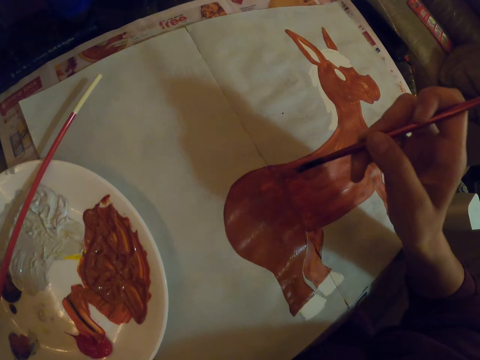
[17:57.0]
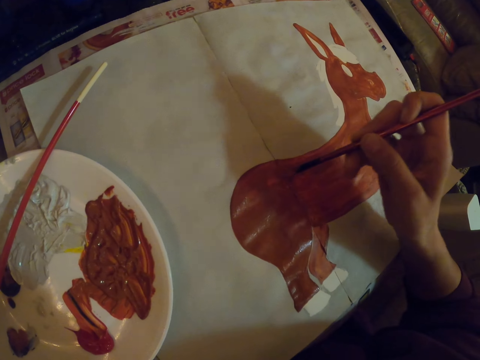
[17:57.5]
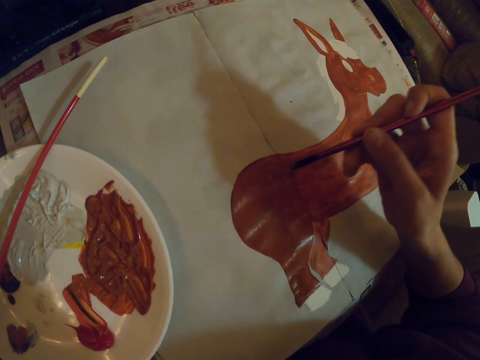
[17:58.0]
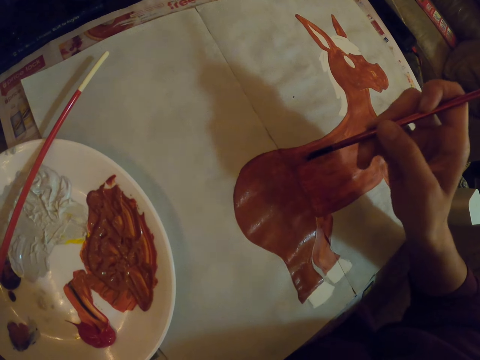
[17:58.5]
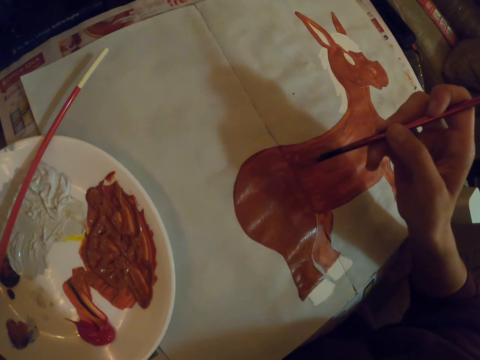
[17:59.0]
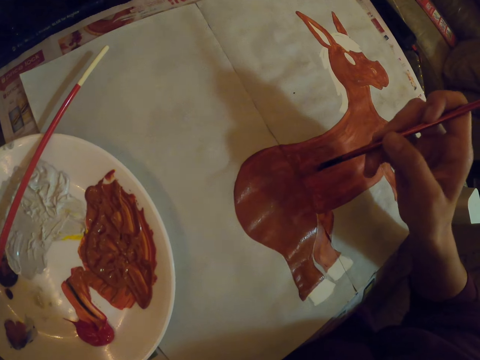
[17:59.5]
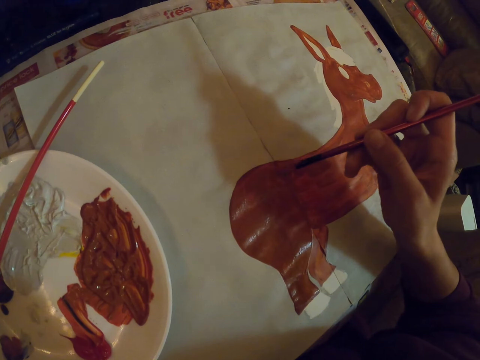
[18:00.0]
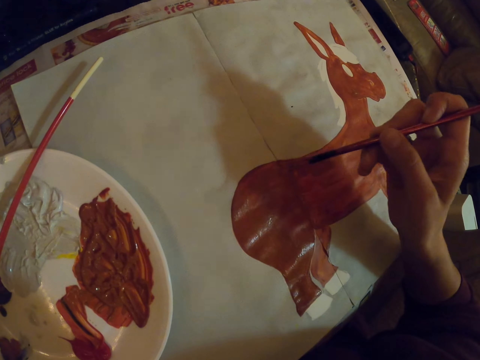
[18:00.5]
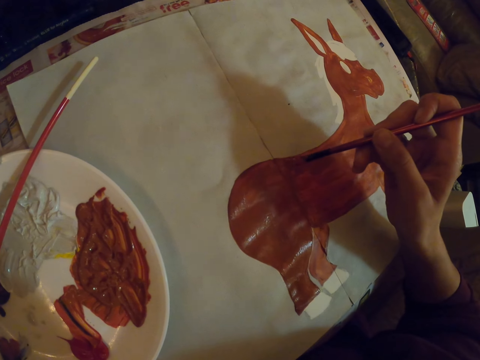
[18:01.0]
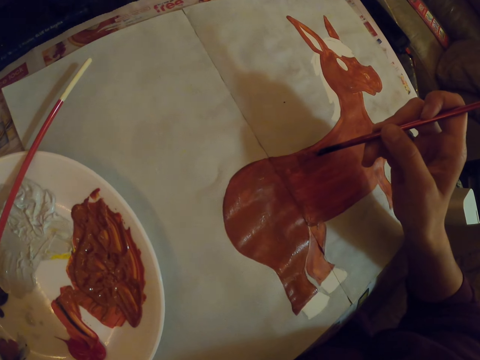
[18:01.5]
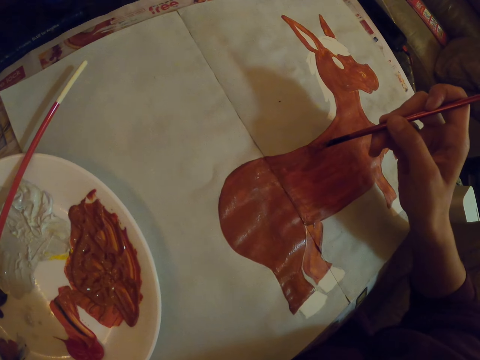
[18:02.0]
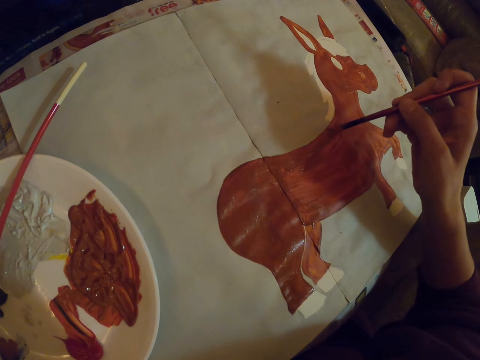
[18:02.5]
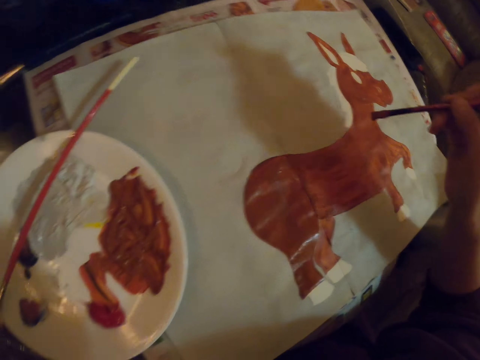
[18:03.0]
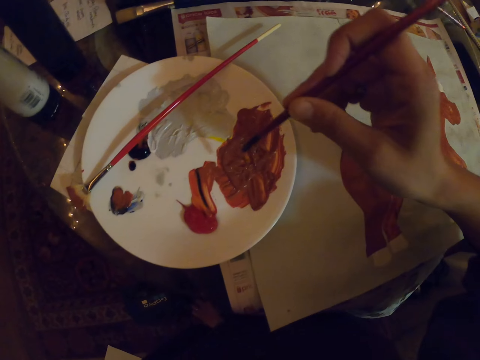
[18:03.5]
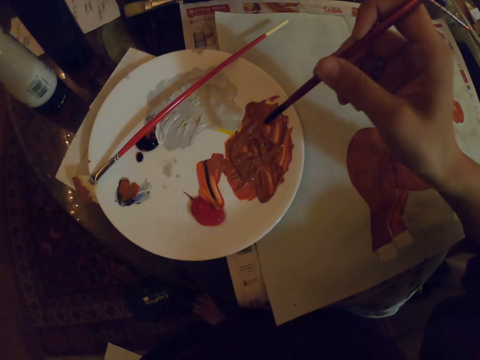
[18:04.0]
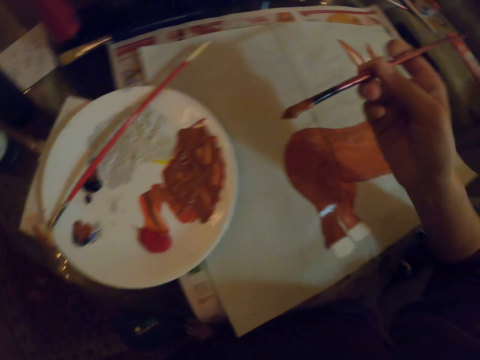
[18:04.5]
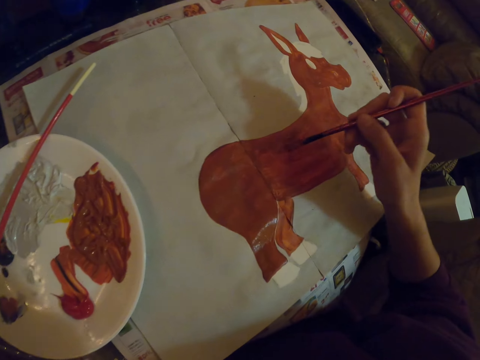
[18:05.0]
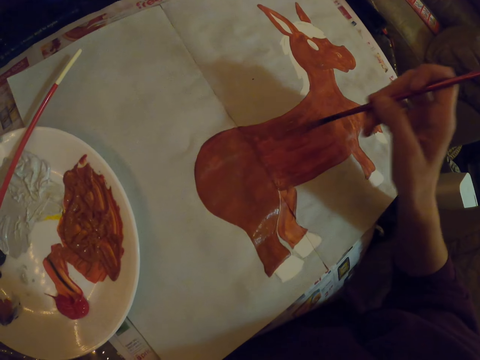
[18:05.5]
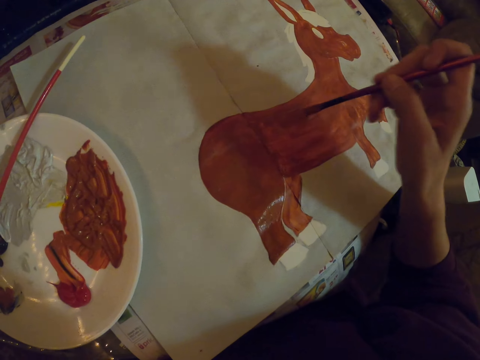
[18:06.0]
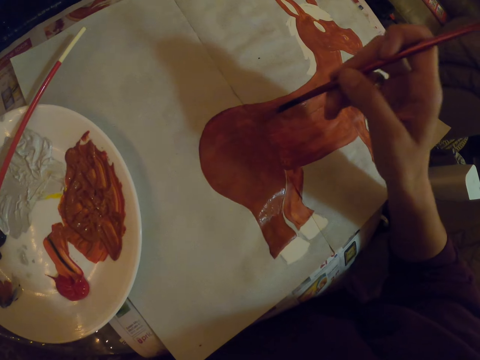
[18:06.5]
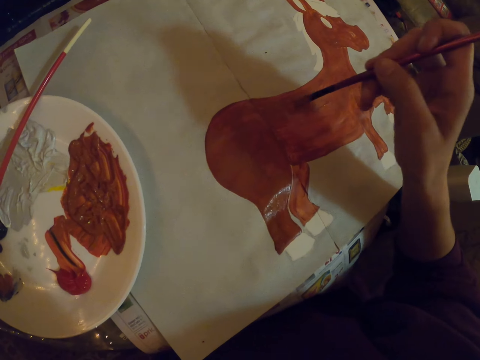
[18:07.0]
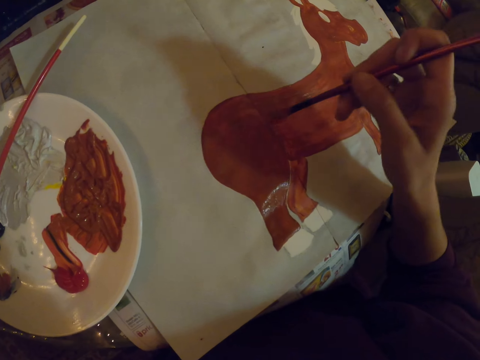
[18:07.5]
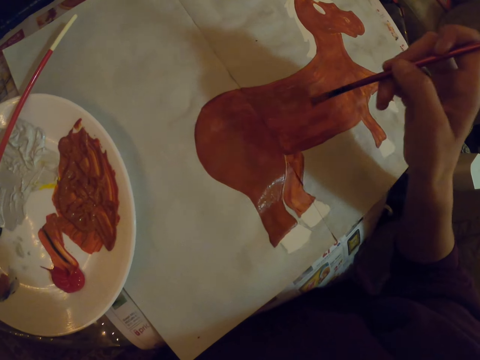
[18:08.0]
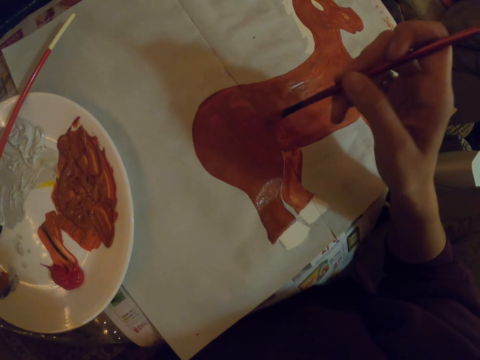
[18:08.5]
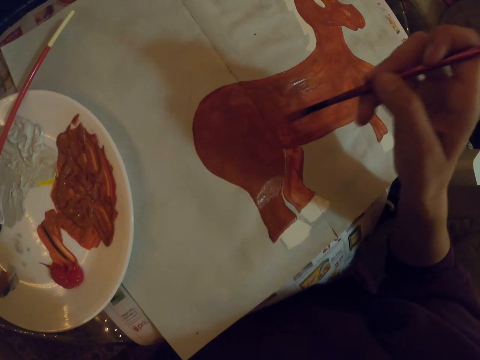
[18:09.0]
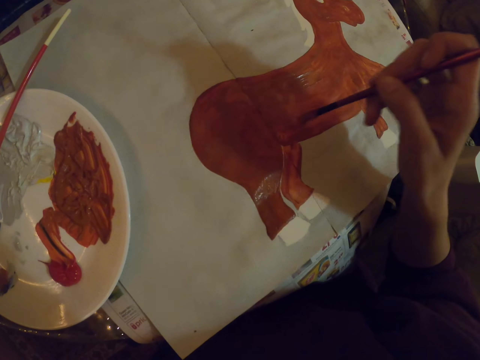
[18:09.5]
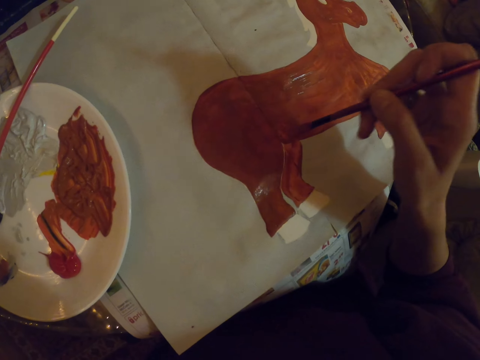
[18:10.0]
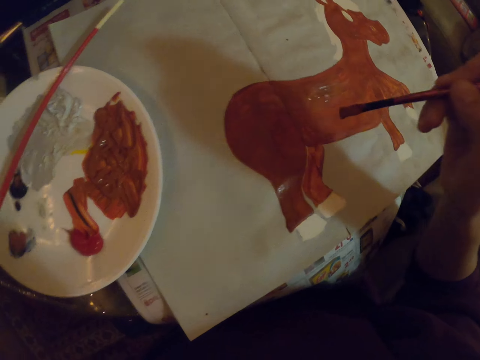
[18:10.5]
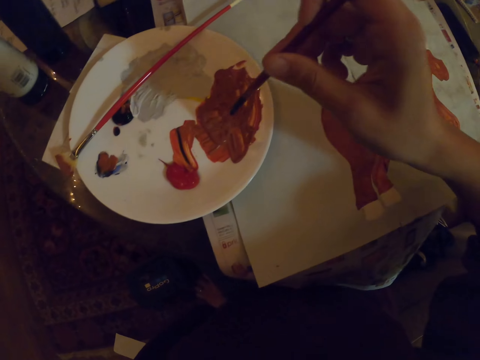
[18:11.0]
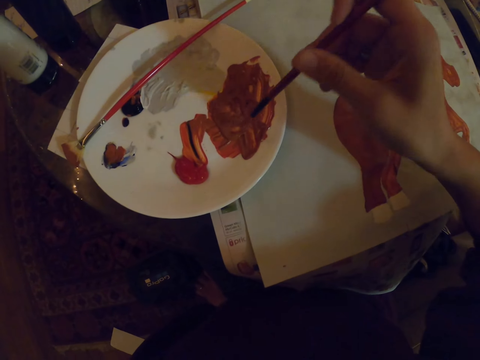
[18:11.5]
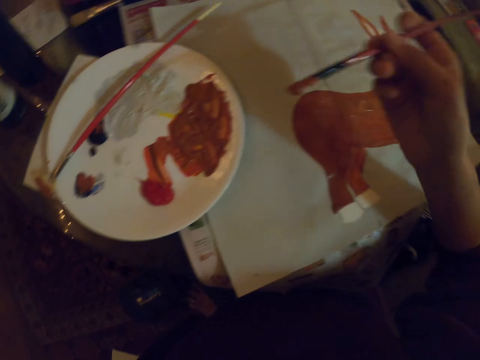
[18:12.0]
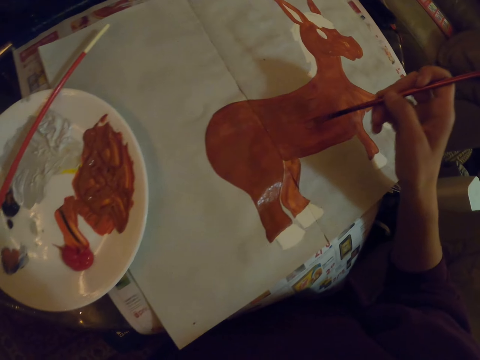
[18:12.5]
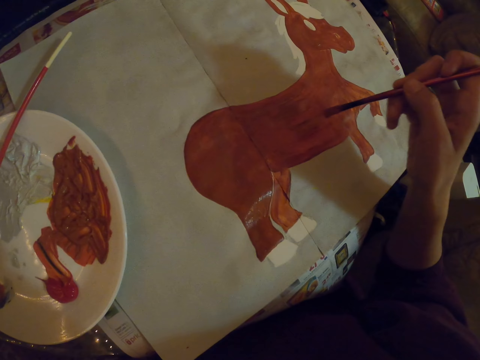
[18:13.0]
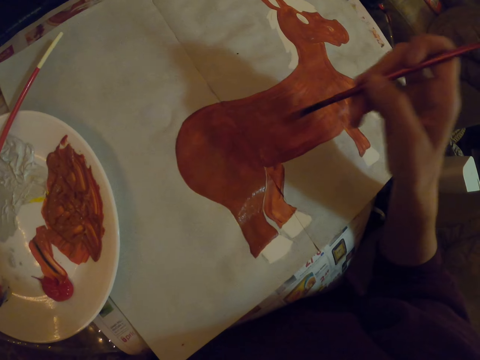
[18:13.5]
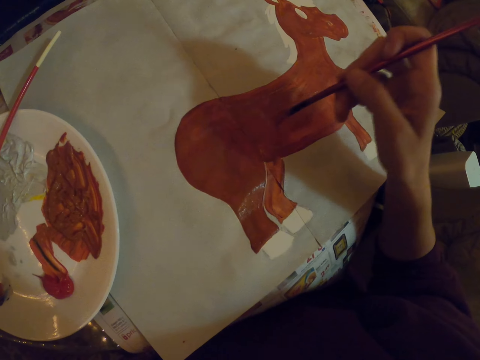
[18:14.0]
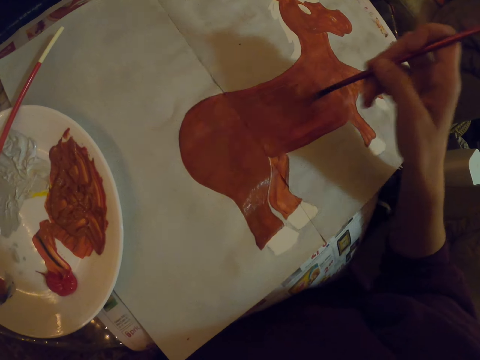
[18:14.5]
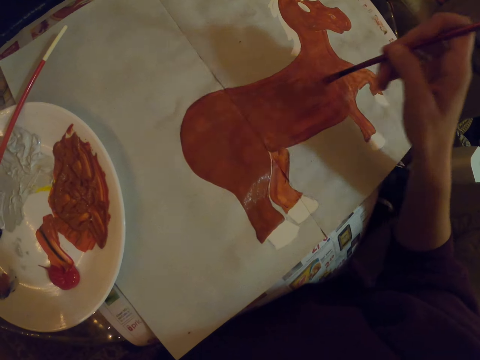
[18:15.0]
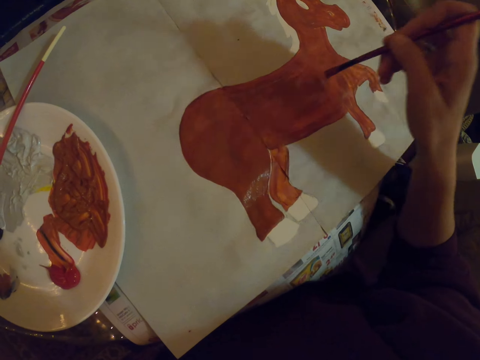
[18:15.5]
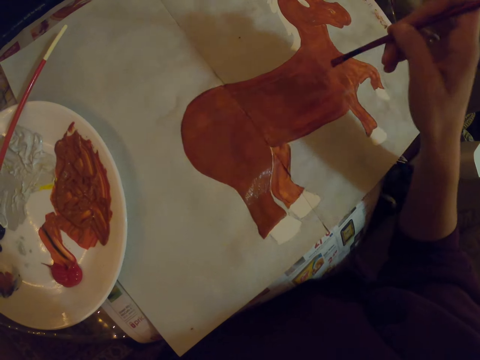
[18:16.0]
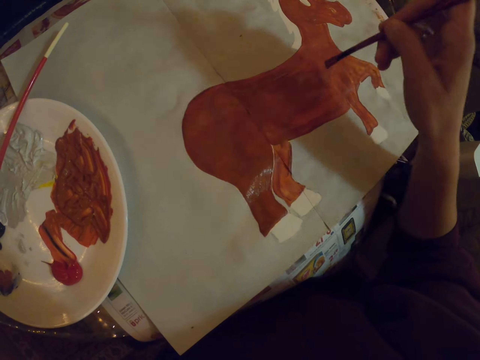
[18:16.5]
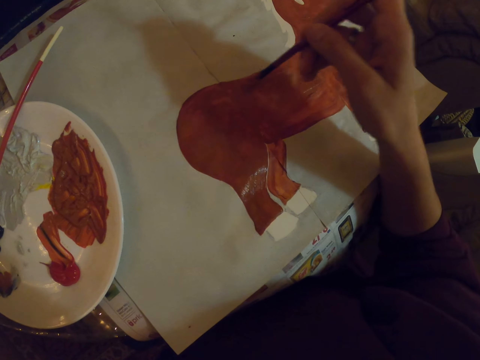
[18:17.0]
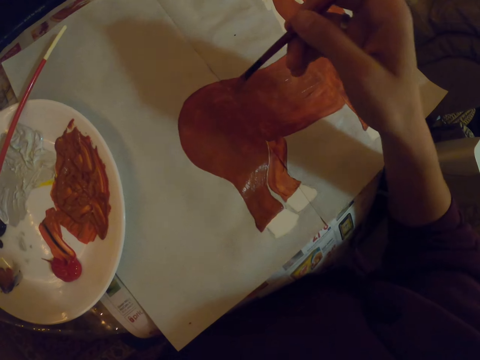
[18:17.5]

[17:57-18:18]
The camera wearer dips the paint brush in the paint. They paint on a paper with the paint brush. They dip the paint brush in the paint and paint on the paper with the paint brush.

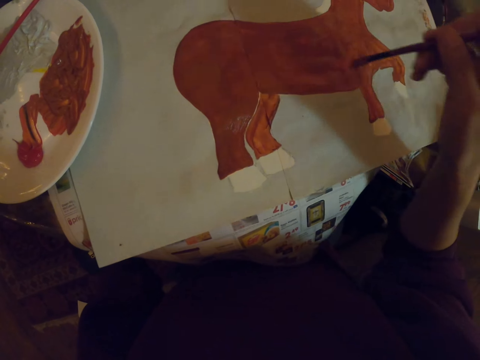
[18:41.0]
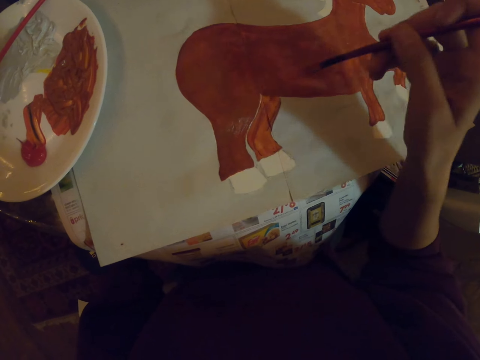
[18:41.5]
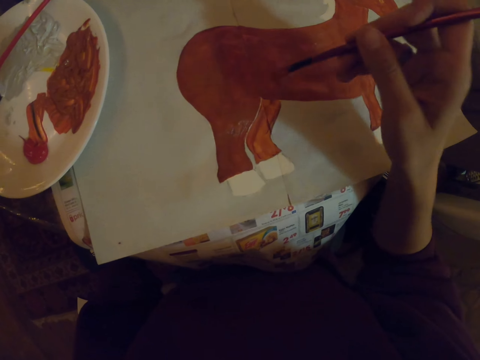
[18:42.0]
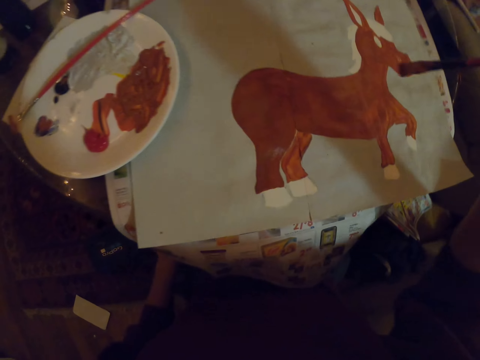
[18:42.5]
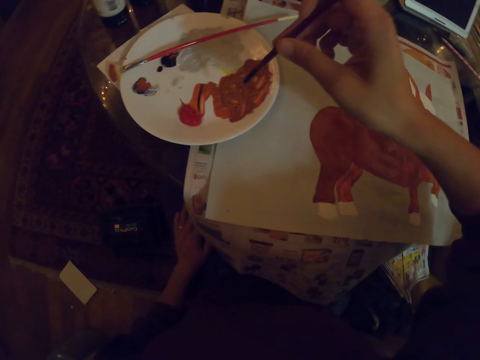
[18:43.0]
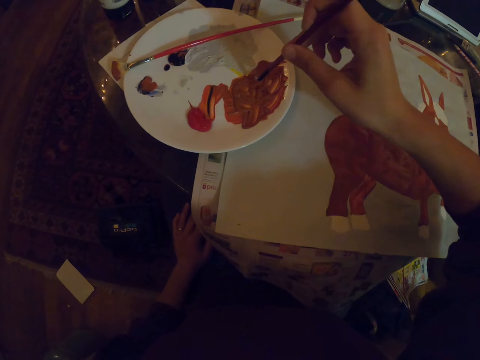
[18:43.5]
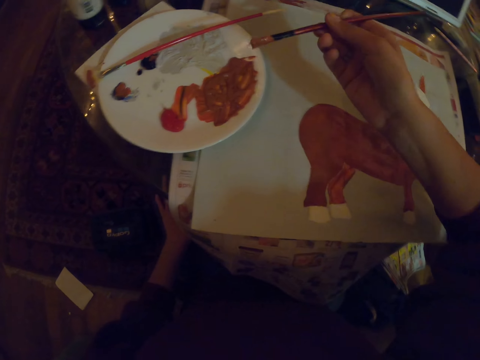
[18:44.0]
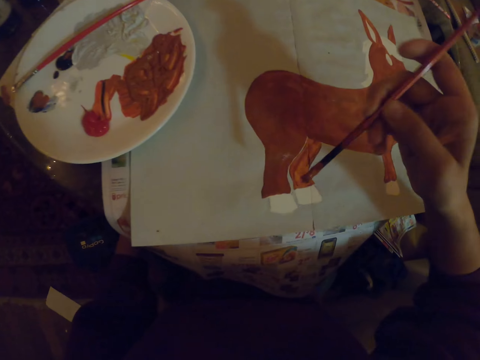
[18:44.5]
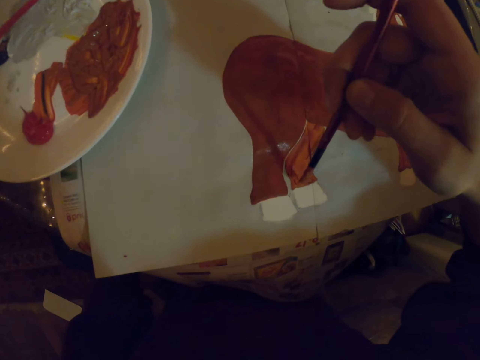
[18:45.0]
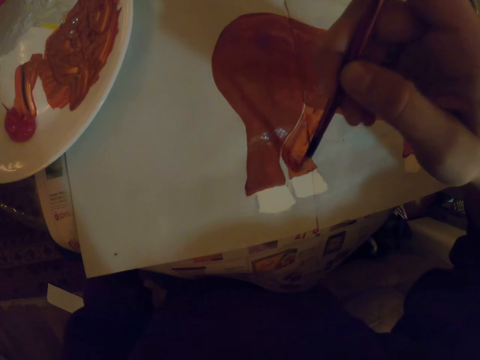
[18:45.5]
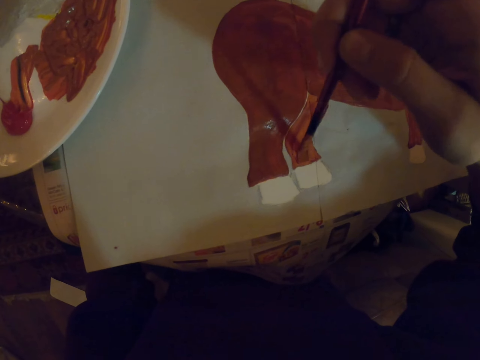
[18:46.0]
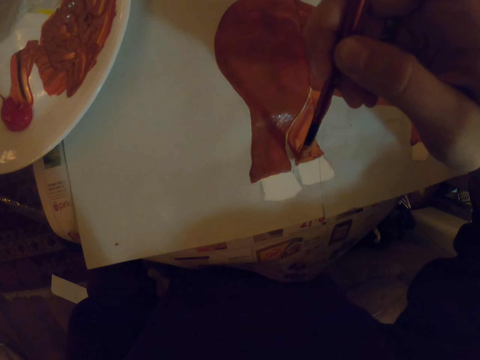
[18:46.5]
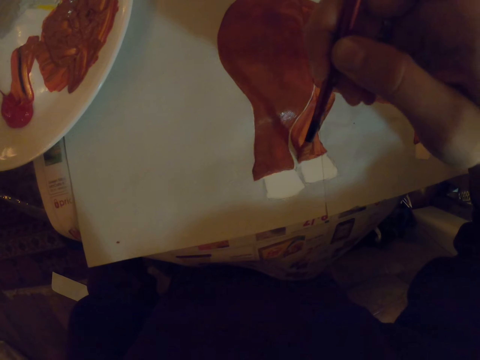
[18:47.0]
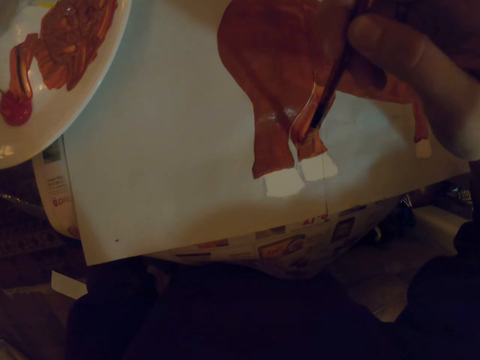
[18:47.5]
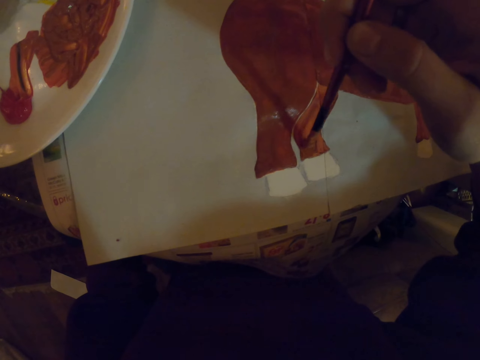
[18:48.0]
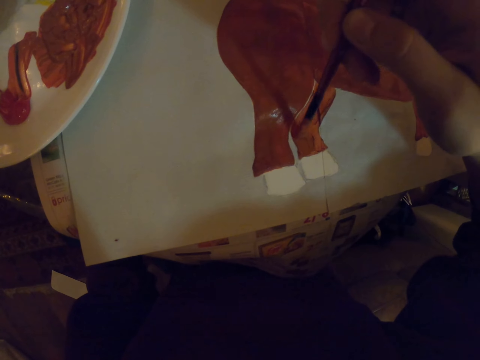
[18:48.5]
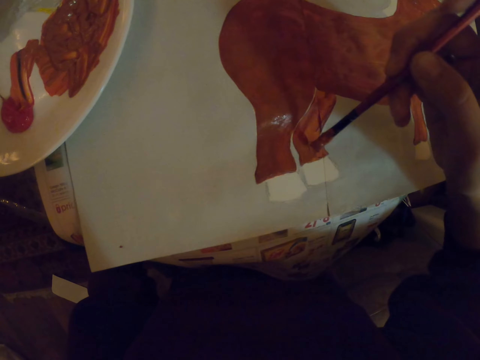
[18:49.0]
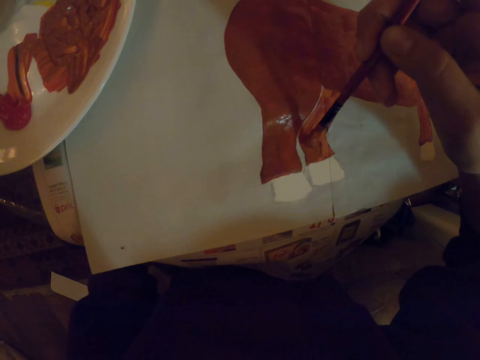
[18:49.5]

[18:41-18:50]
The camera wearer dips the paint brush in the paint. They paint on a paper. They repaint the sketch.
